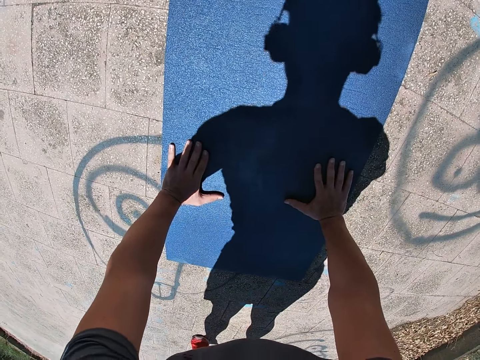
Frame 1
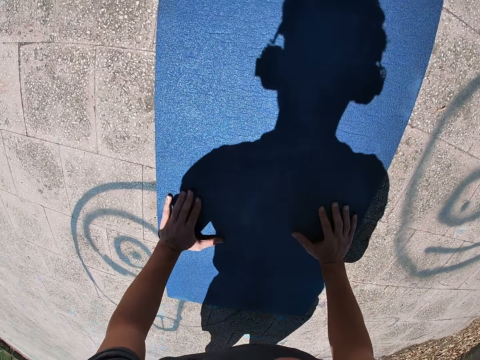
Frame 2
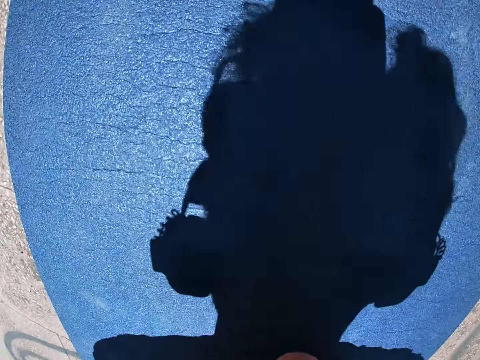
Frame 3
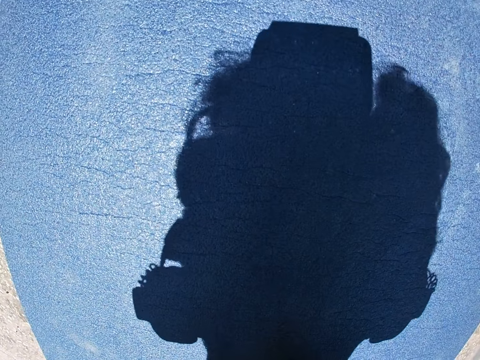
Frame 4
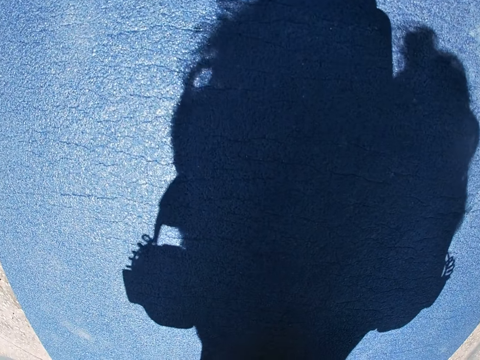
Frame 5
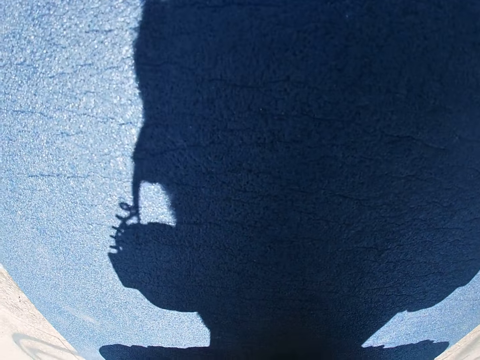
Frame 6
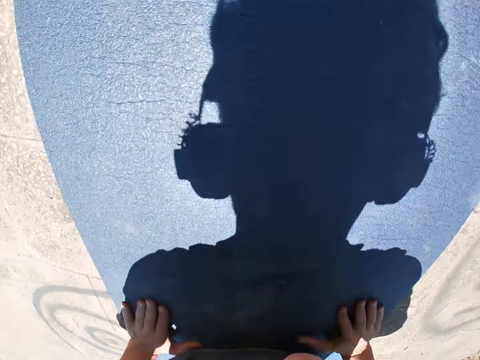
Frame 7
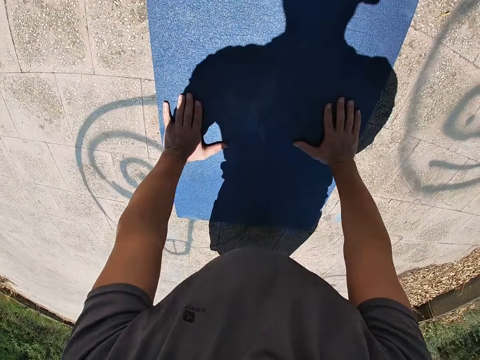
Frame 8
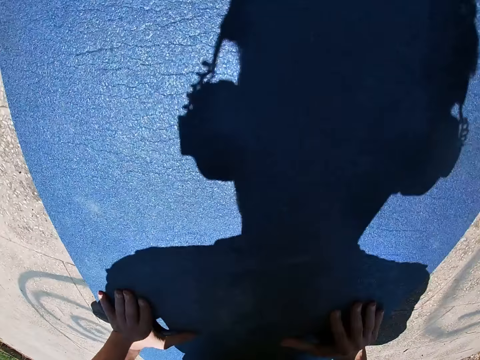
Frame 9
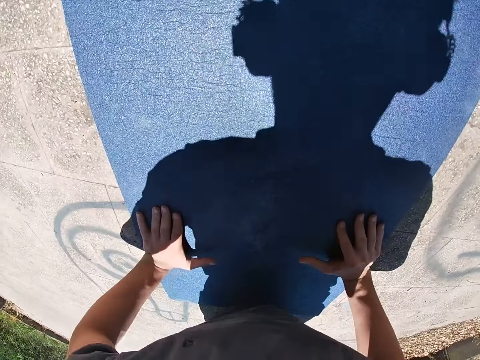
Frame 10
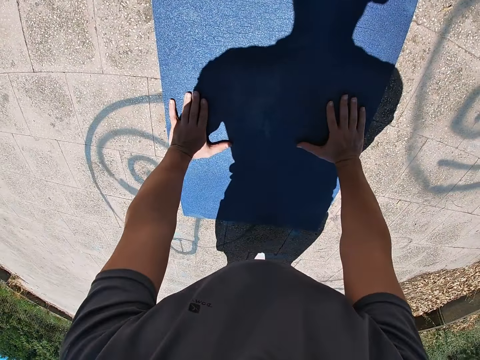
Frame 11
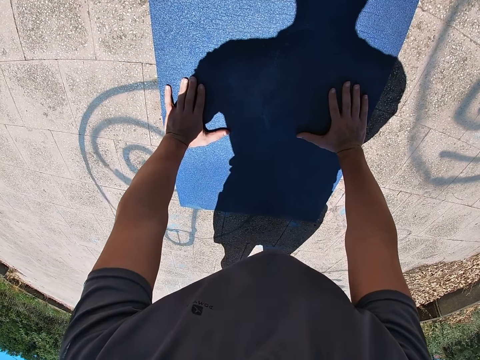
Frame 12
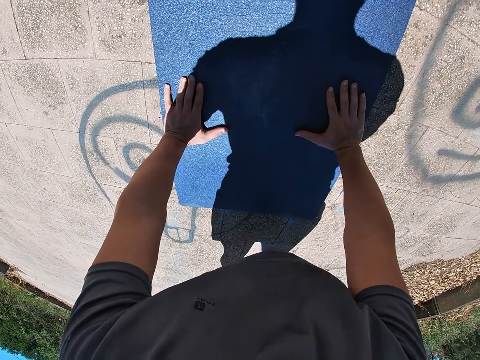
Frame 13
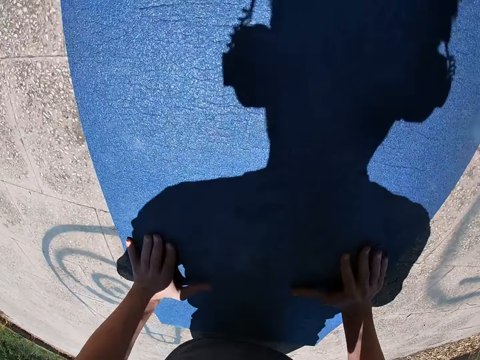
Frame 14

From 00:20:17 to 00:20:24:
The camera wearer does some push ups.

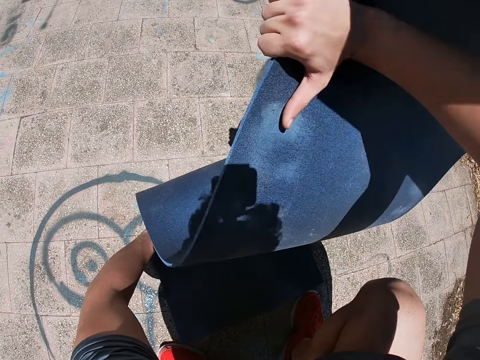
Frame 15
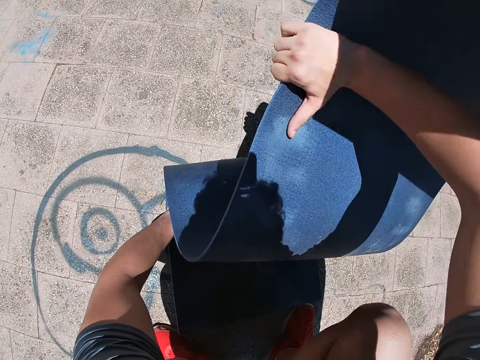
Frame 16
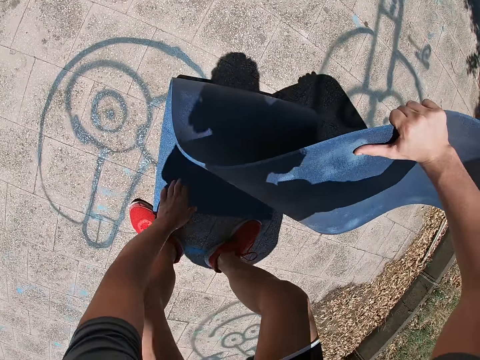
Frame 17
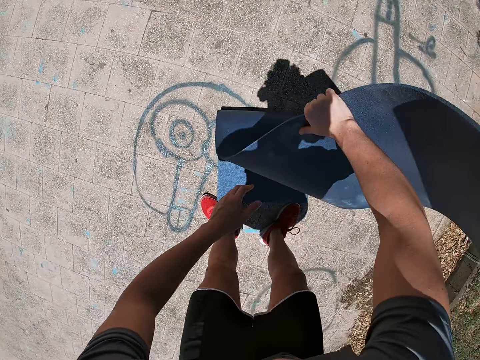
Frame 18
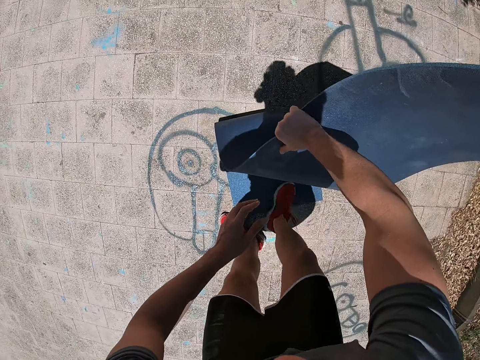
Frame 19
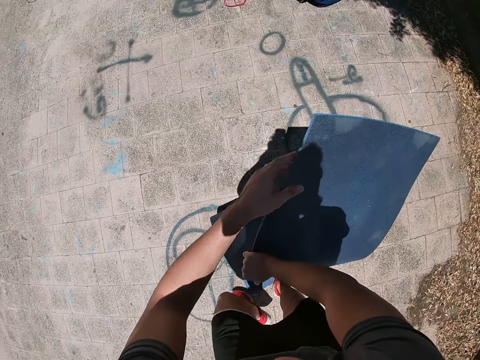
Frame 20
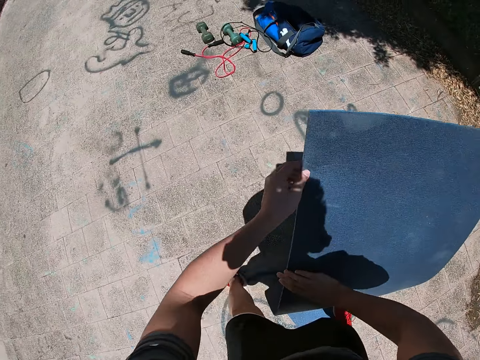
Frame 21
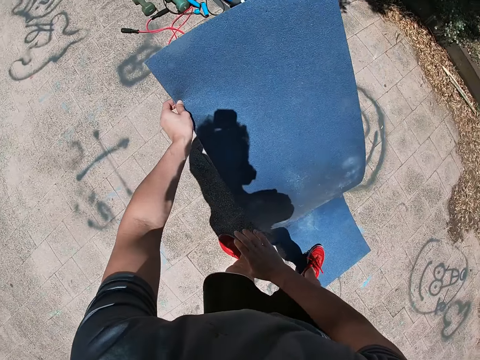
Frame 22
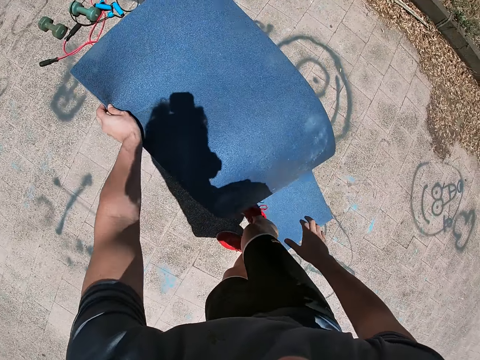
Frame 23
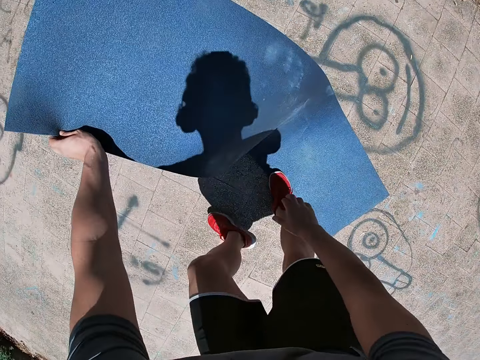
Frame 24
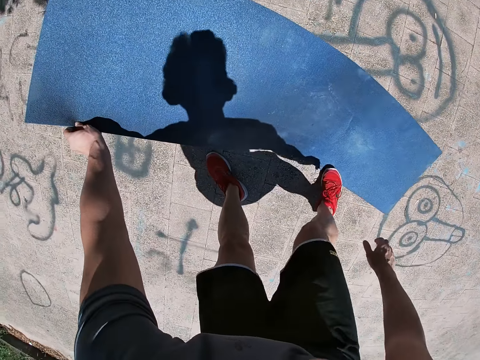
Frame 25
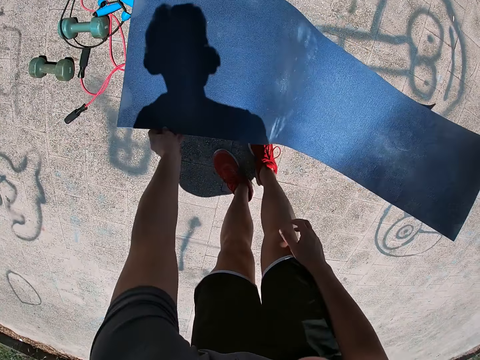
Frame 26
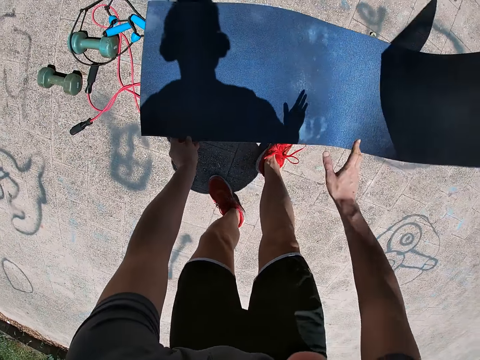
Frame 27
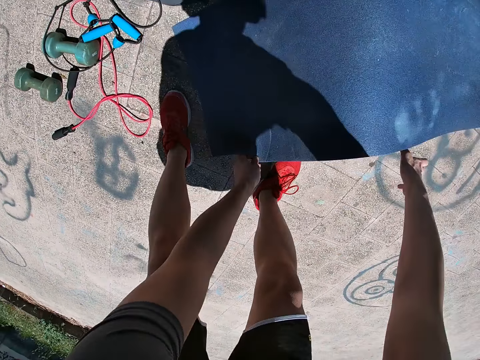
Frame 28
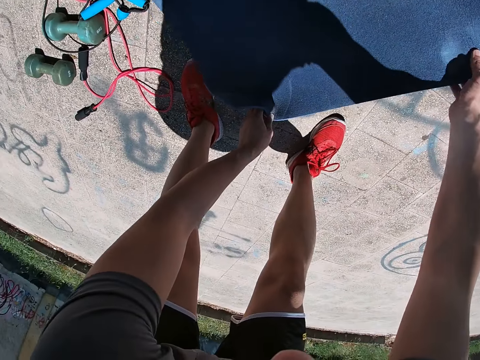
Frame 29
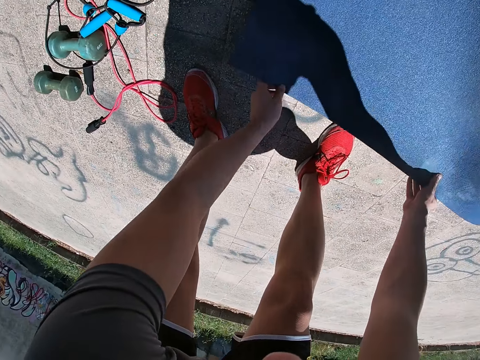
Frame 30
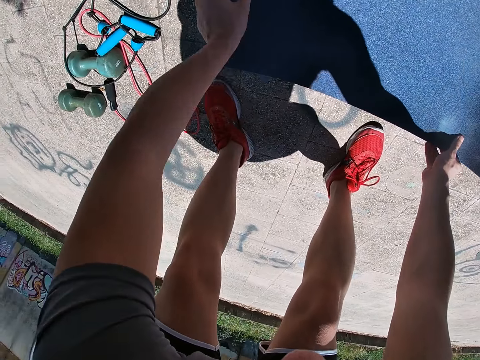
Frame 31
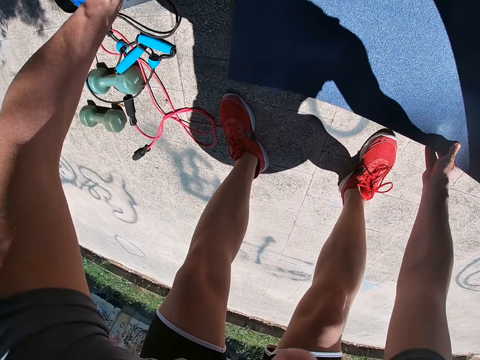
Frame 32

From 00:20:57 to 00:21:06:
The camera wearer holds the mat with his hands. He walks on the road with both hands on the mat. He spreads the yoga mat on the ground. He removes his right hand from the mat. He drops the mat with his left hand on the road. He holds the mat with both hands. He lifts the bag with his left hand.

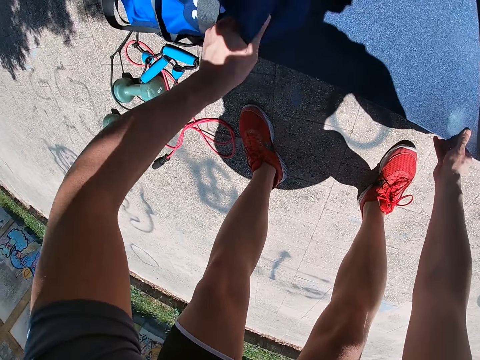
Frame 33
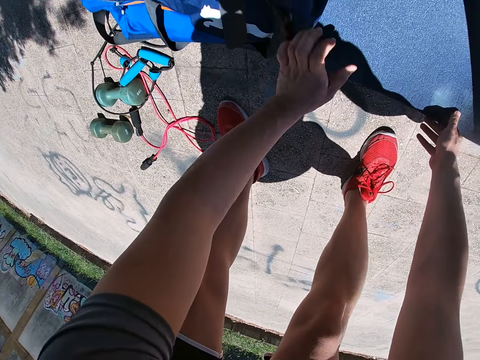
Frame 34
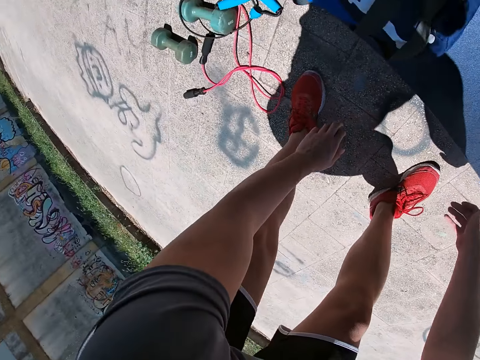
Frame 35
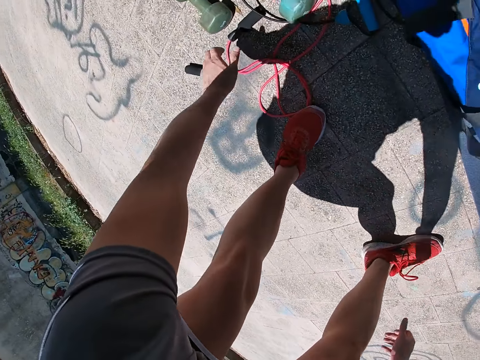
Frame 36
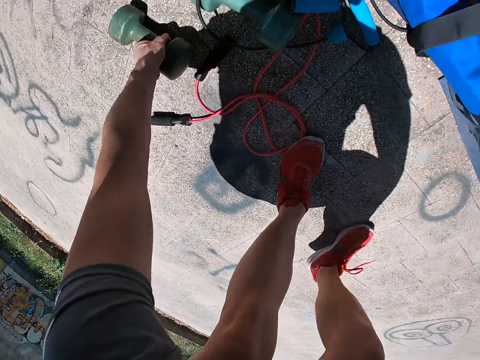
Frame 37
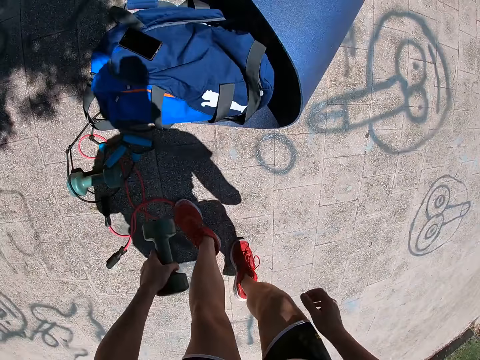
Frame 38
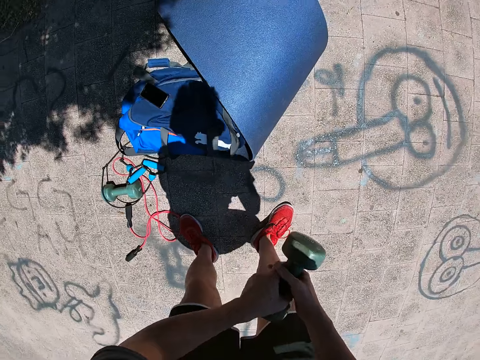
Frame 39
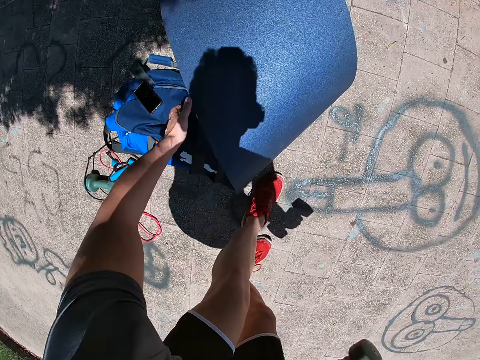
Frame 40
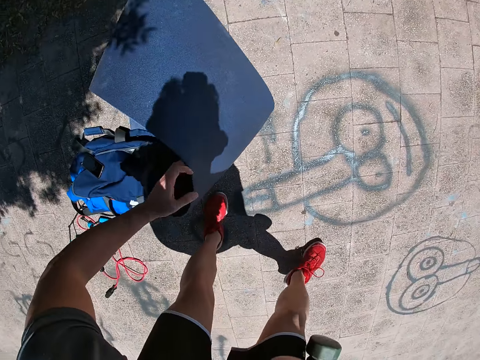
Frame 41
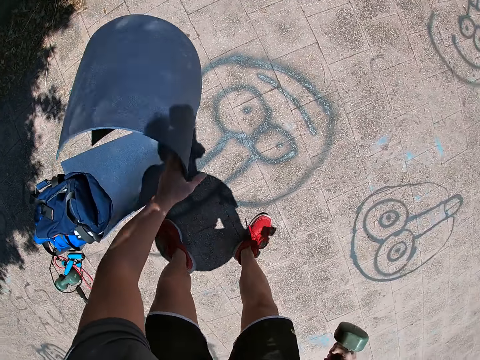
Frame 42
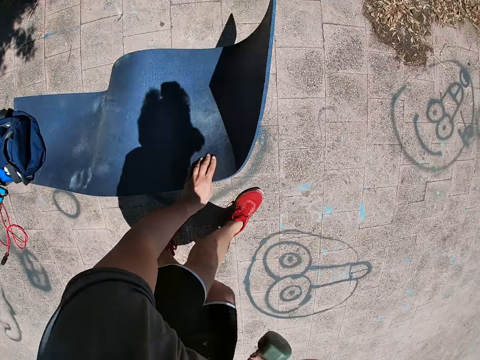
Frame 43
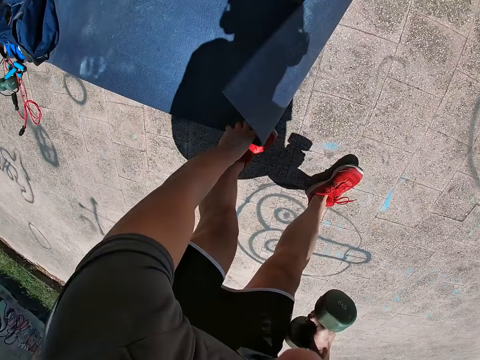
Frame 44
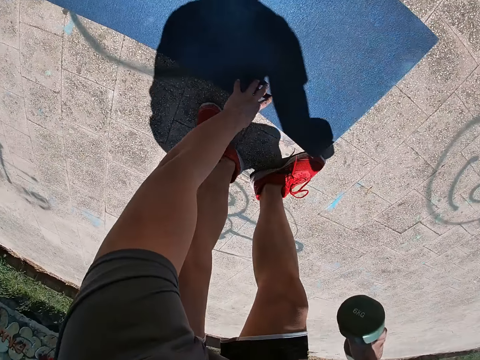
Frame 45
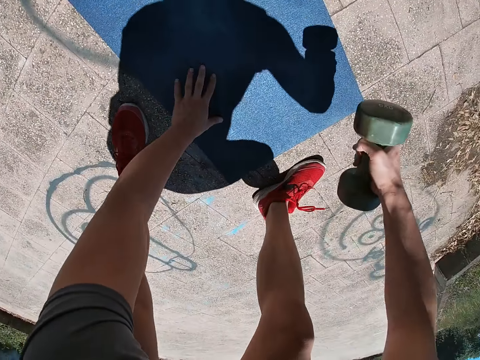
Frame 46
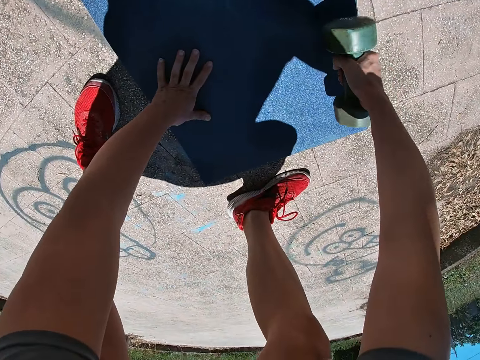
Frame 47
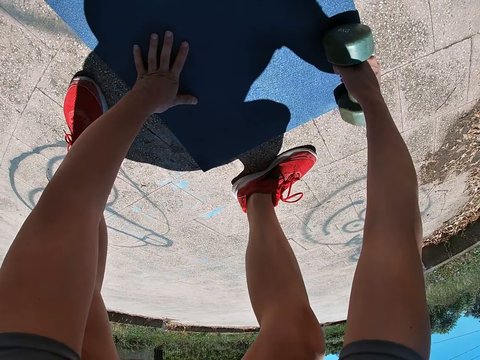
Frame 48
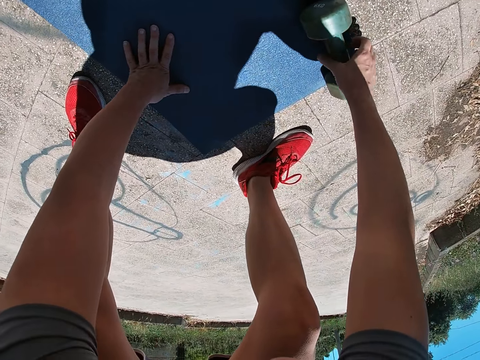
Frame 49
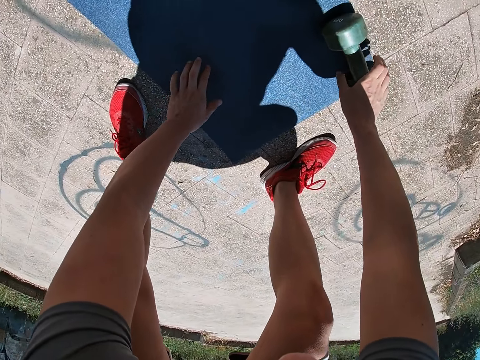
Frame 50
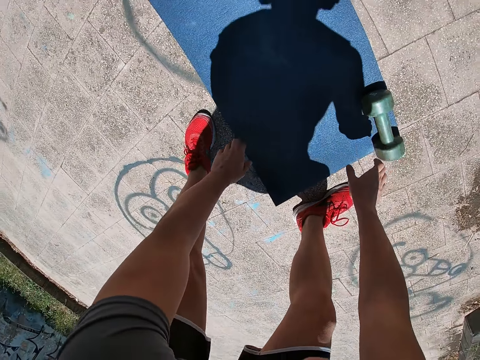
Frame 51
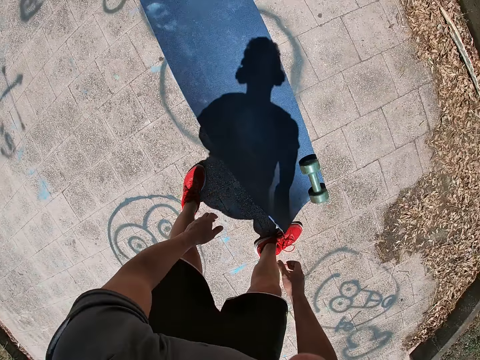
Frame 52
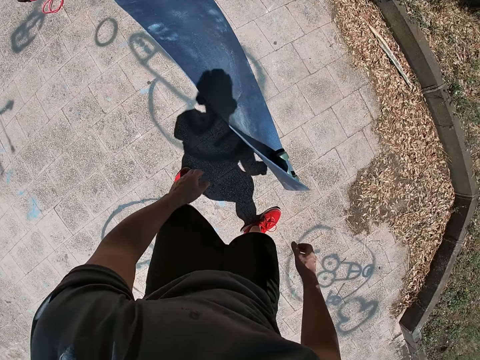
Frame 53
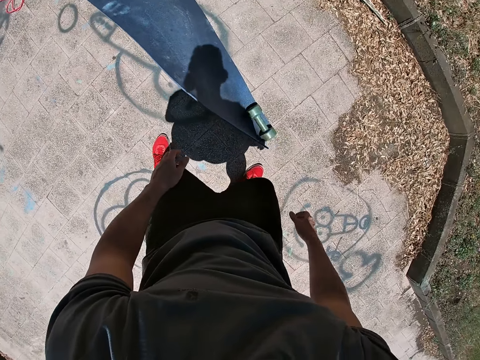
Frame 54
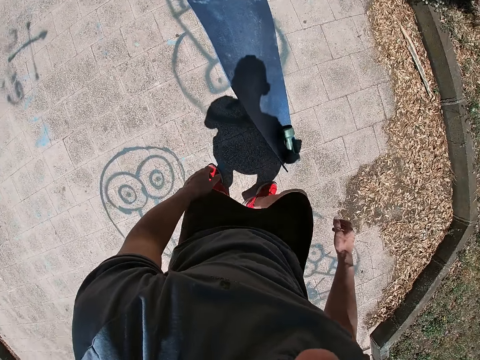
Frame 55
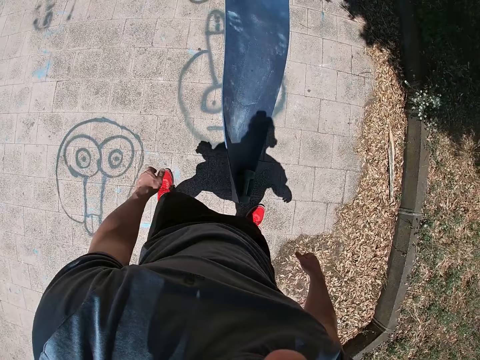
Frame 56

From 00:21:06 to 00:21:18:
The camera wearer drops the bag on the road with his left hand. He removes his right hand from the mat. He picks up a dumbbell from the road with his left hand. He transfers the dumbbell from his left hand to his right hand. He picks up the mat with his left hand. He drops the mat on the road with his left hand. He drops the dumbbell on the mat with his right hand.
